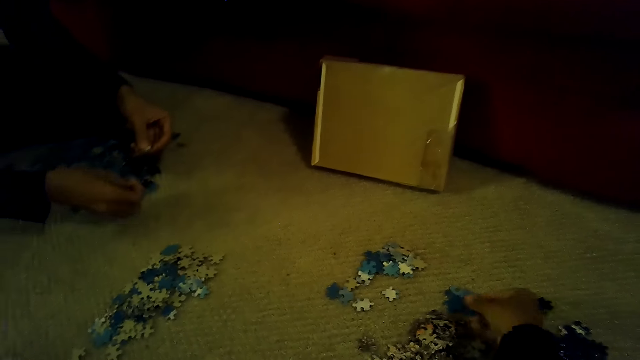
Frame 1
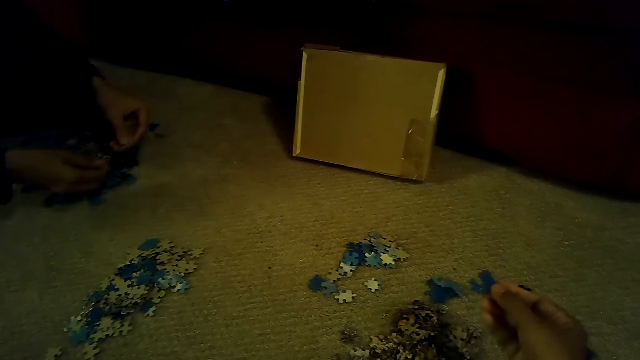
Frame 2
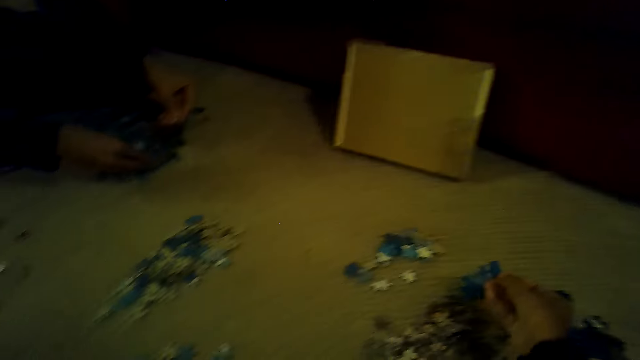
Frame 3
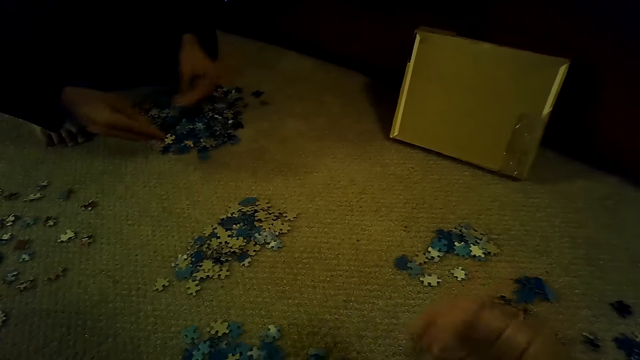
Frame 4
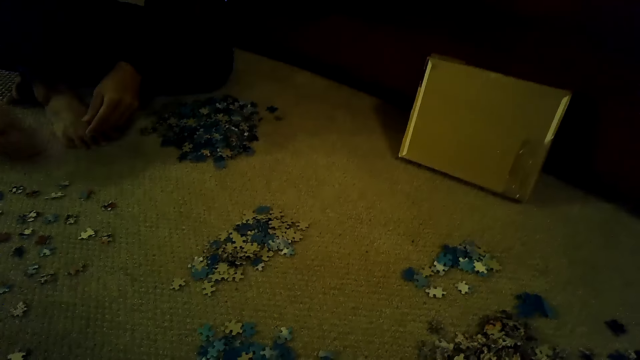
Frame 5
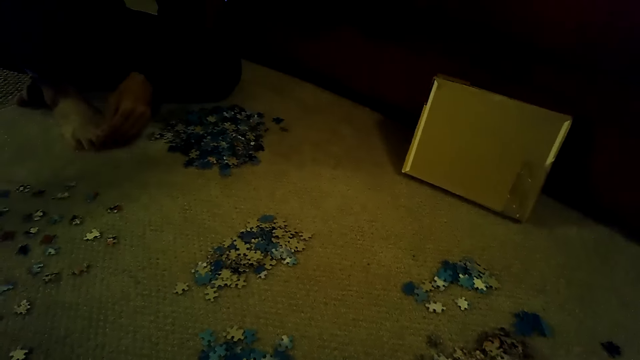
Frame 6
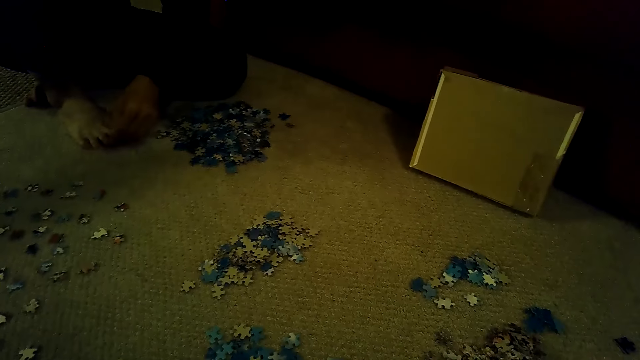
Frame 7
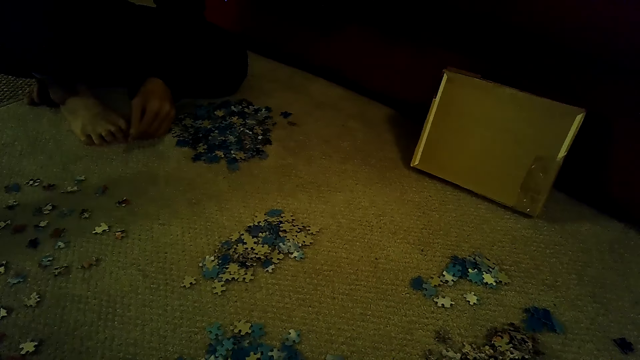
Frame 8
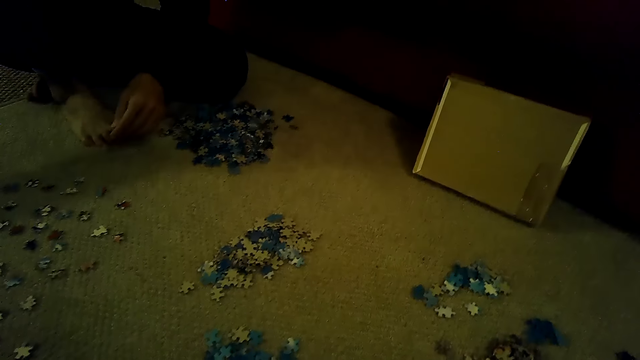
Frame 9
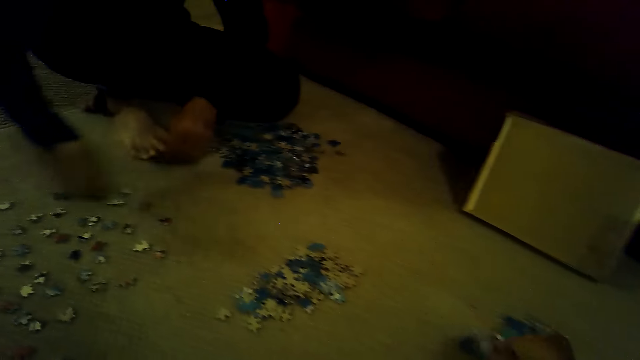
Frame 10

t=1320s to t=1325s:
A man plays the jigsaw puzzle.

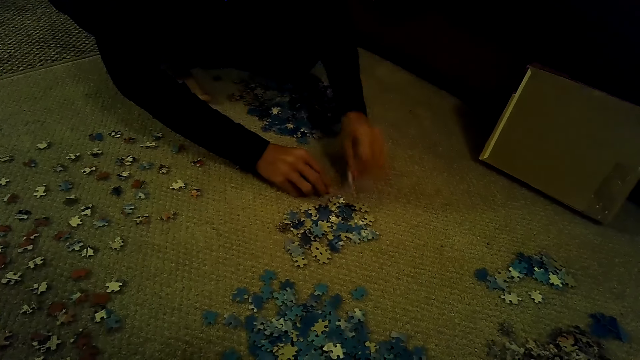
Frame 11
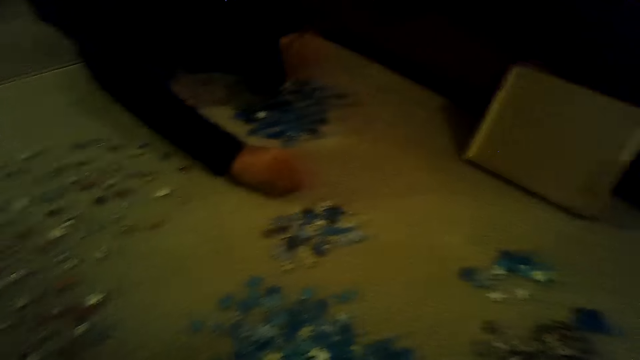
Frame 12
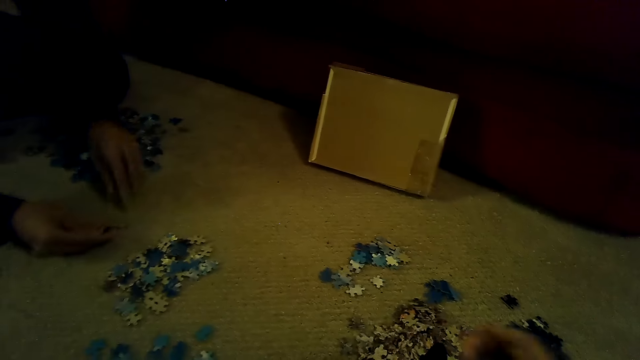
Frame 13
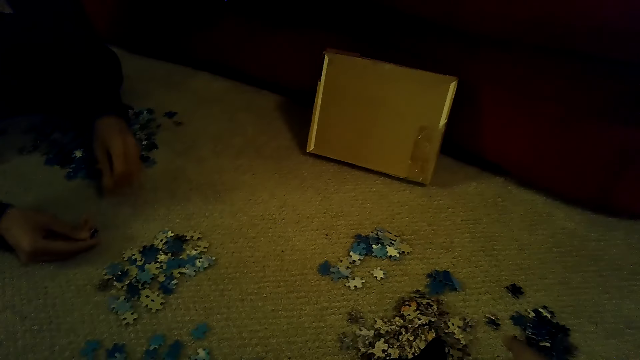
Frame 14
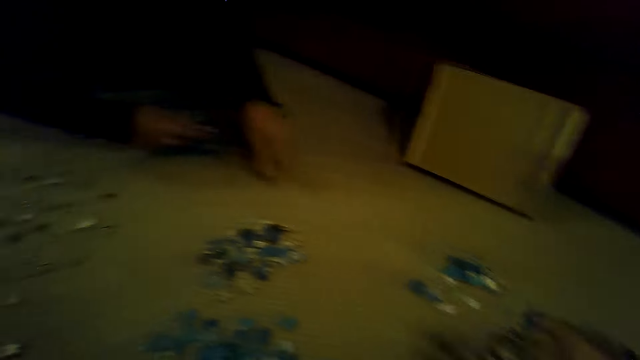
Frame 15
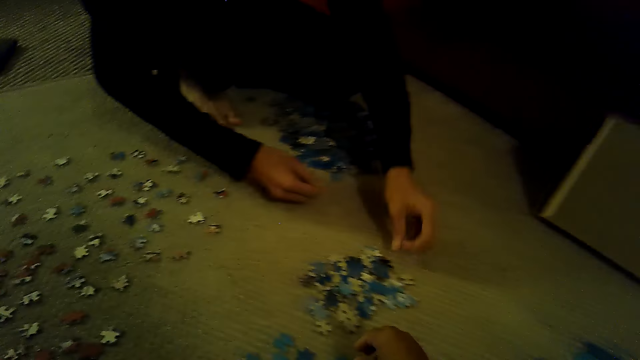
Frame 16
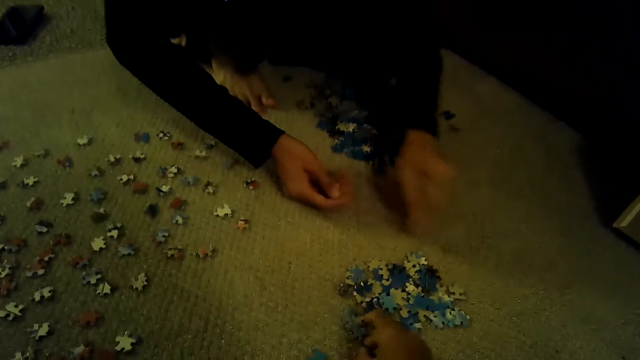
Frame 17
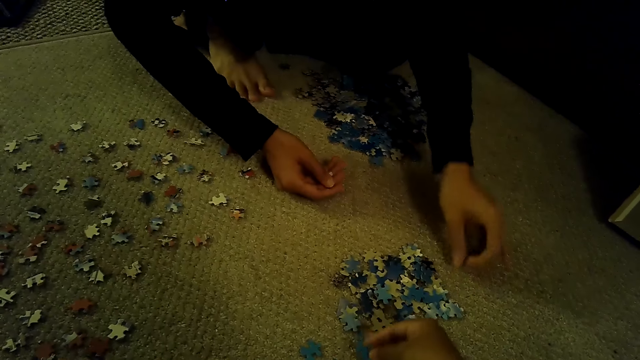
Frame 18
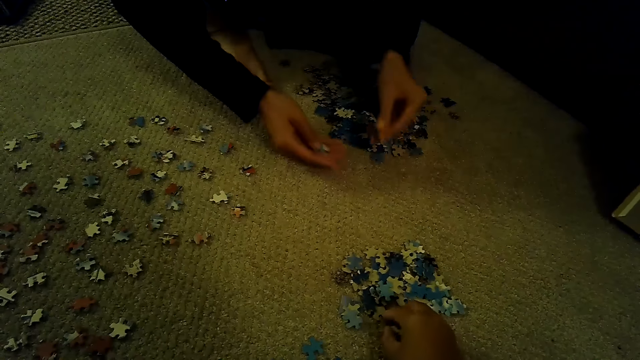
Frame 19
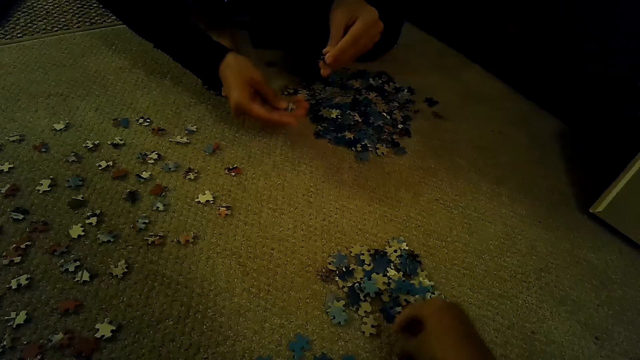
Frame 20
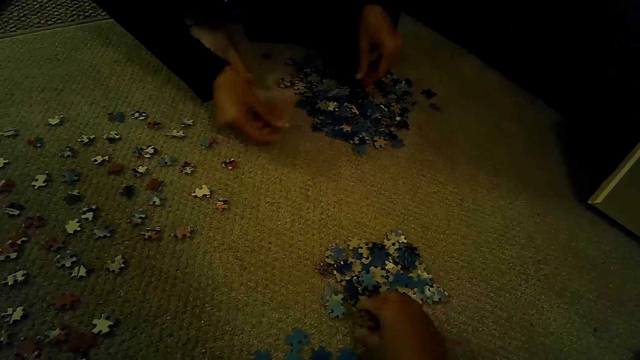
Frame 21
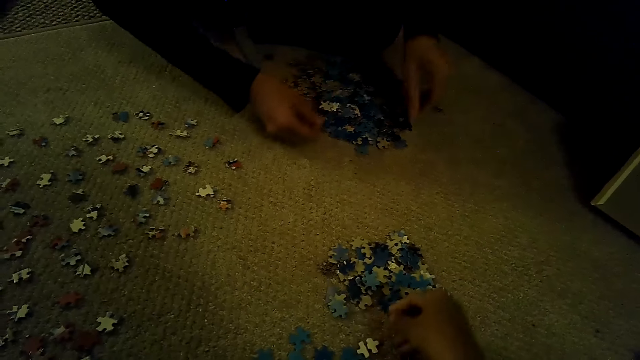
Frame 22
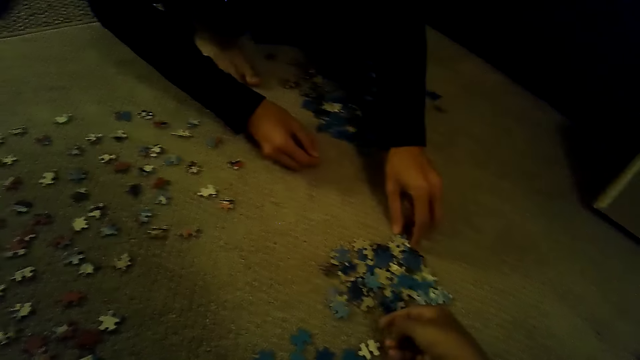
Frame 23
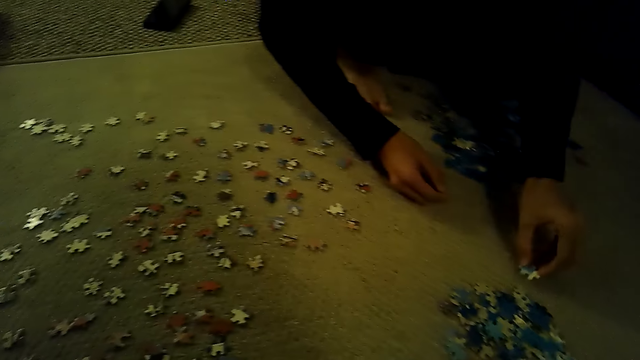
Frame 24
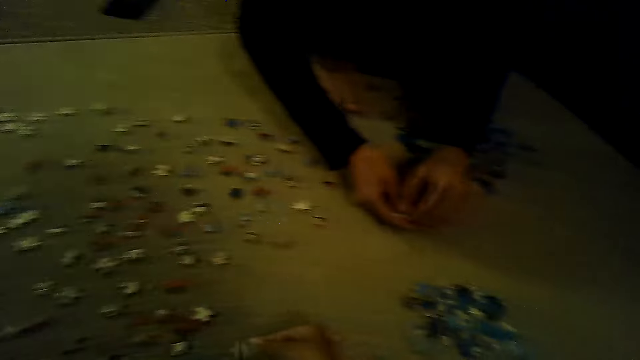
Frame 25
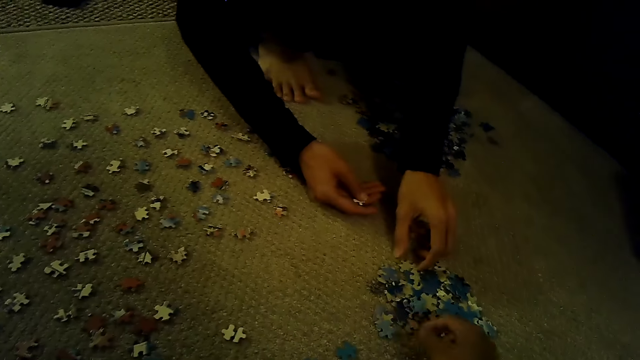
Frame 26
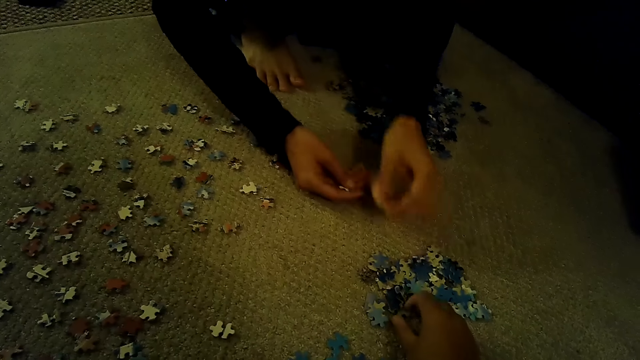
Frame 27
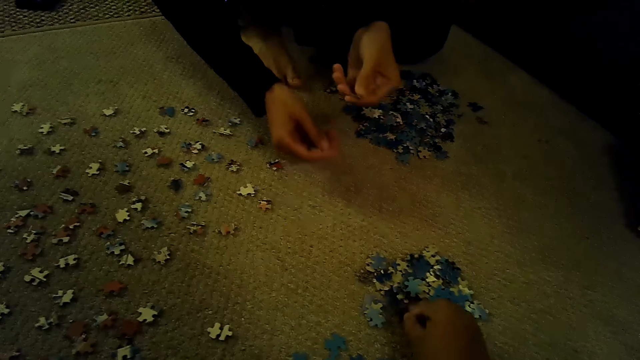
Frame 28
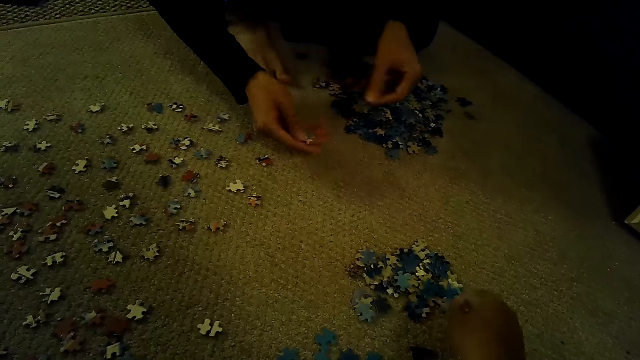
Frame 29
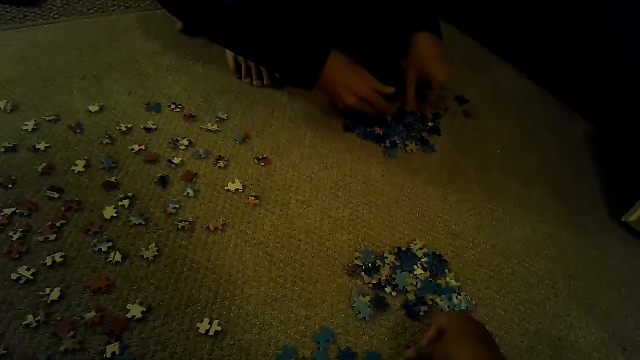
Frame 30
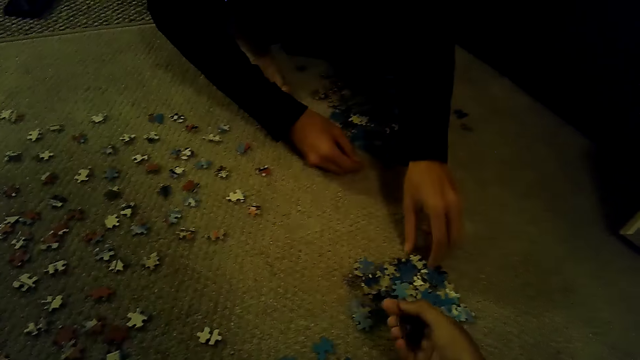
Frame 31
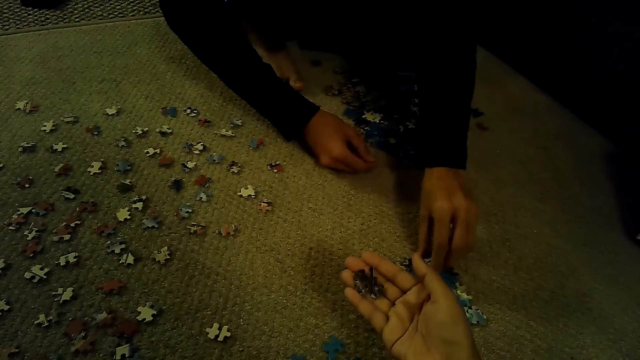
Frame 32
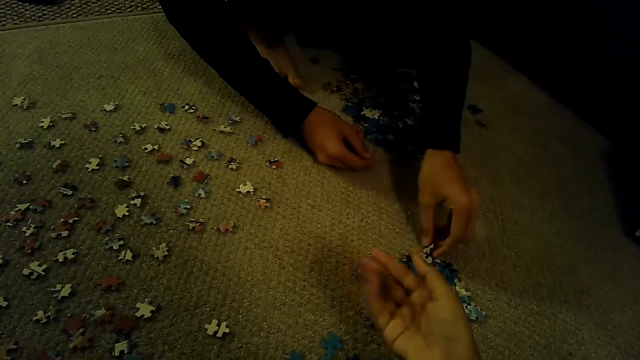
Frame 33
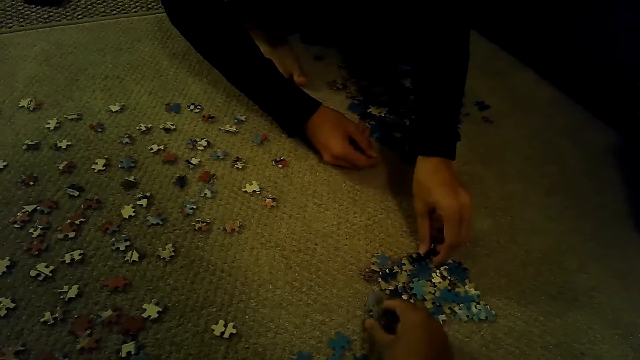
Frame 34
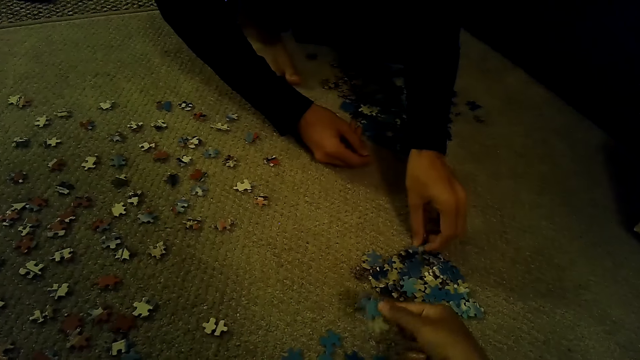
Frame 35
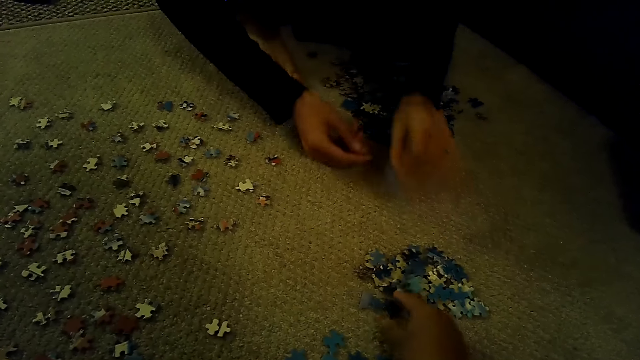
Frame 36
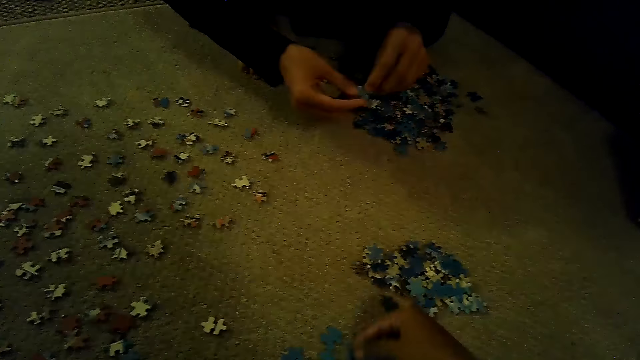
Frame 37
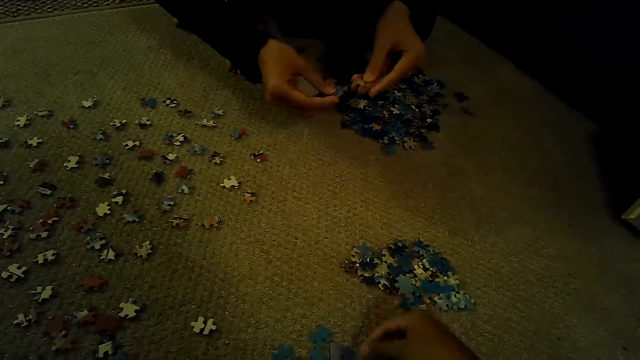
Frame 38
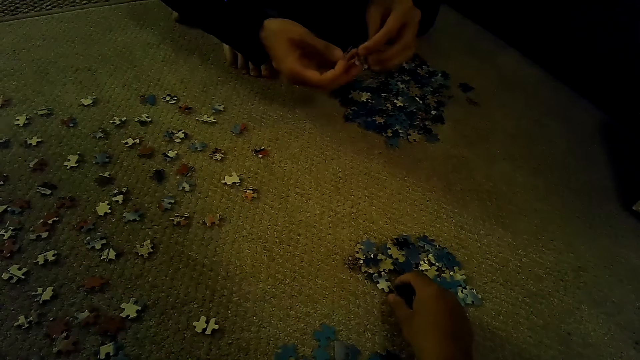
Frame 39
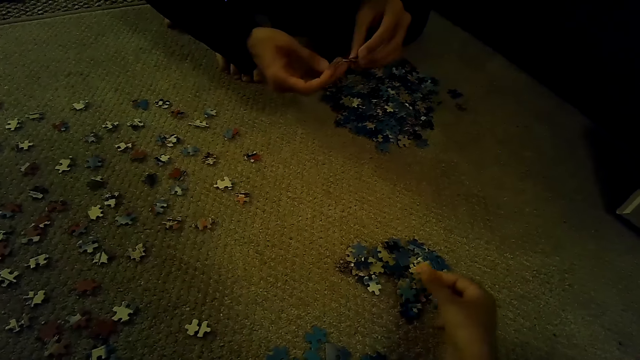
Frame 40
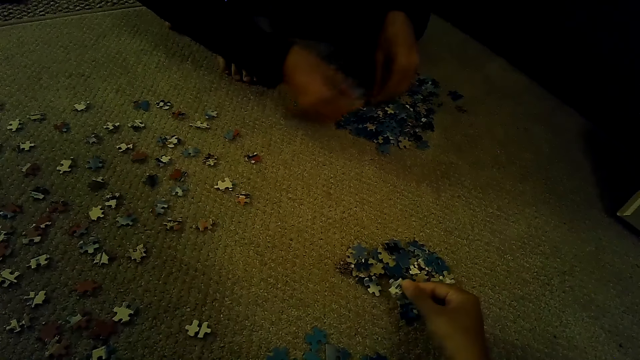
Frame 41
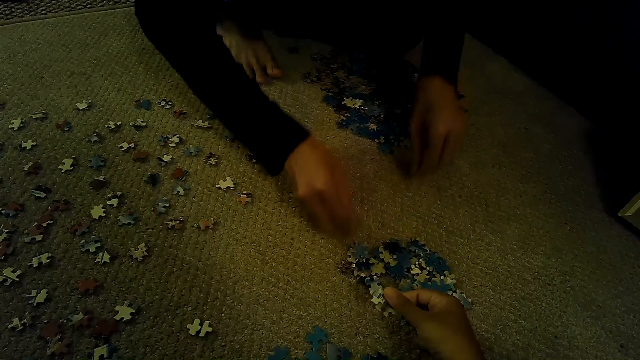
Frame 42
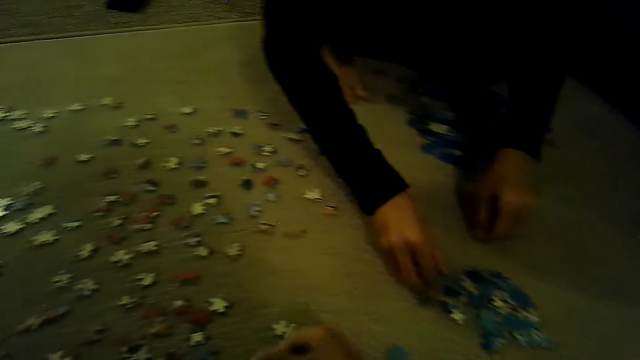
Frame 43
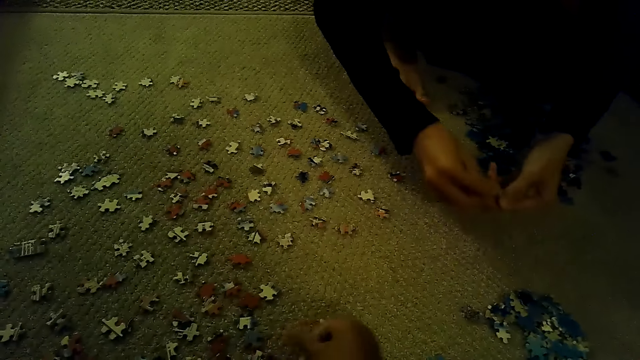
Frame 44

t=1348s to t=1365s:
The camera wearer looks around. A man plays the jigsaw puzzle. The camera wearer plays the jigsaw puzzle.
